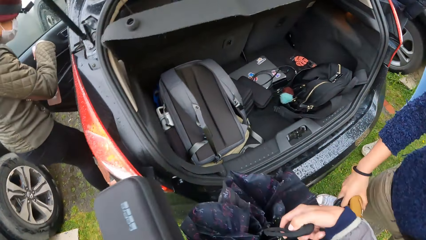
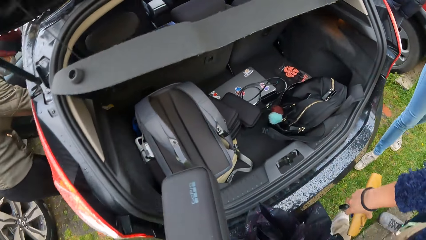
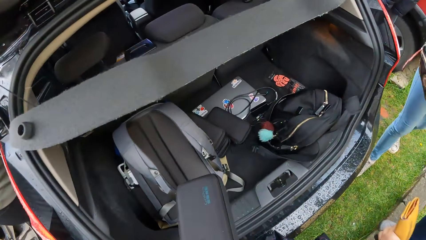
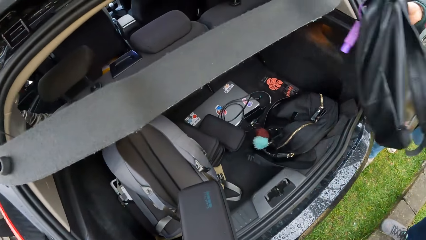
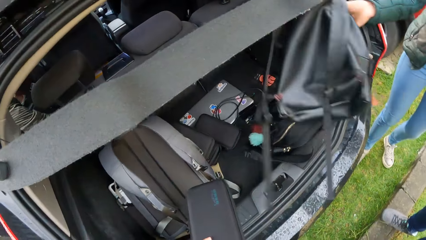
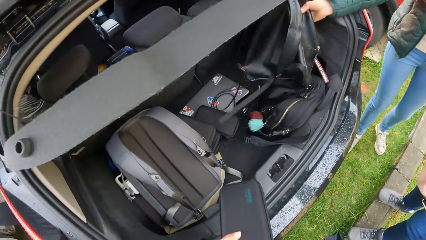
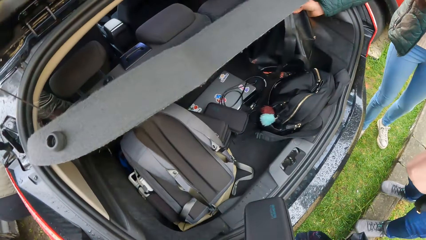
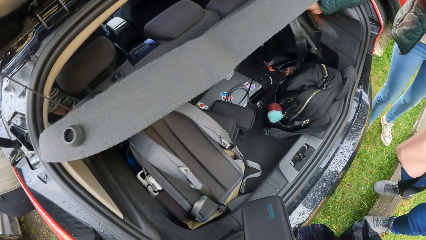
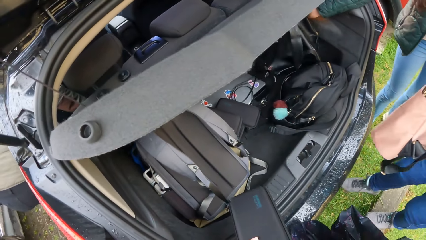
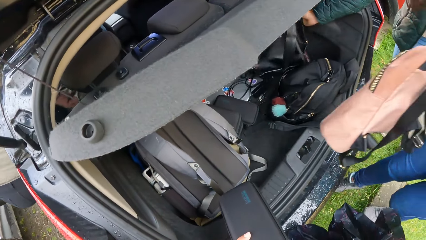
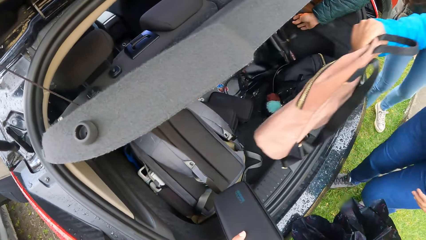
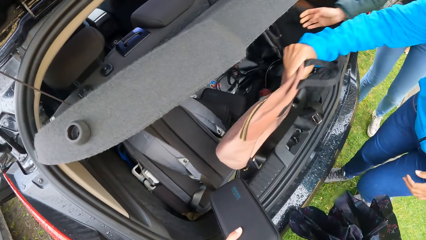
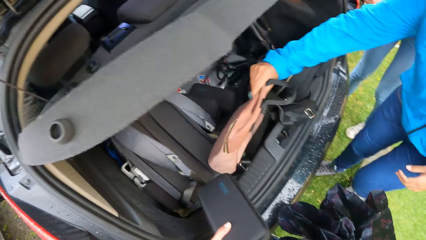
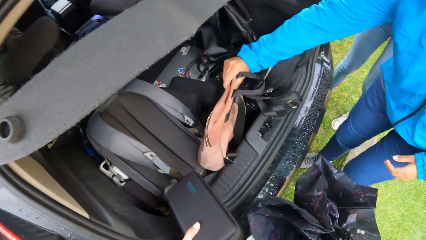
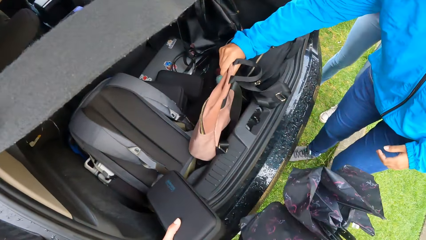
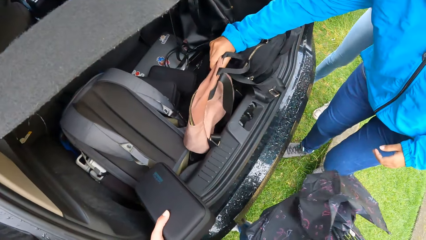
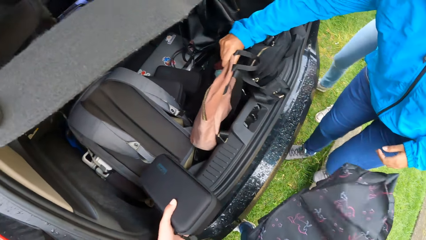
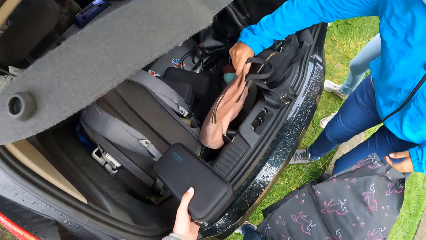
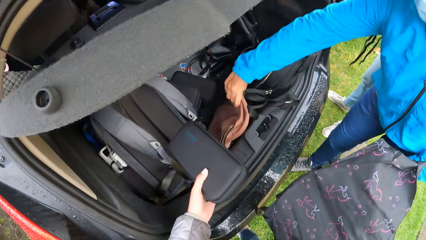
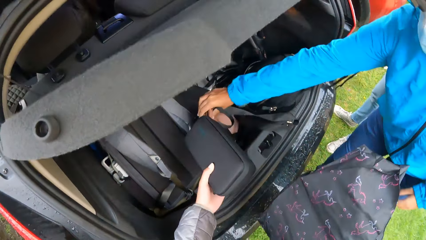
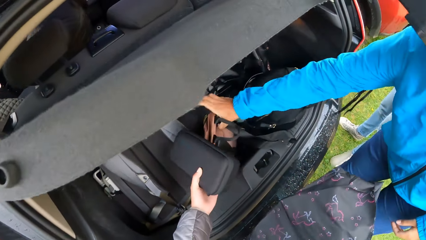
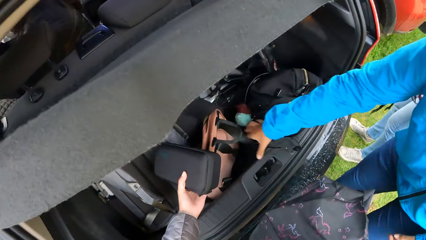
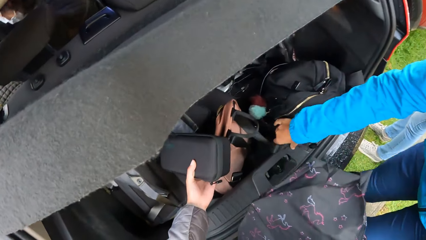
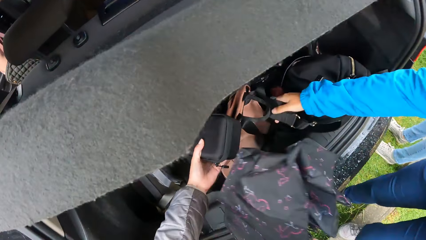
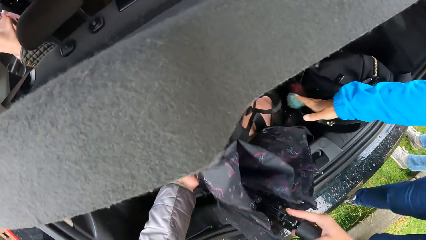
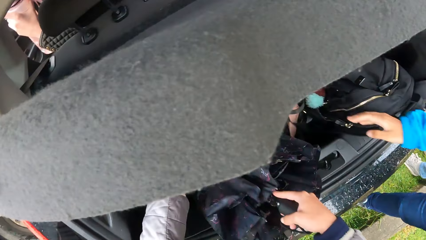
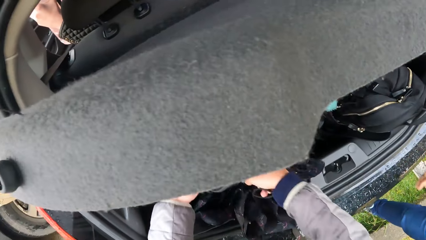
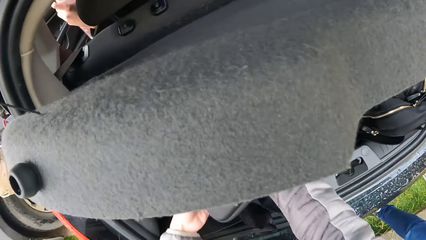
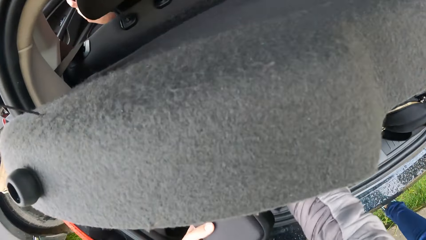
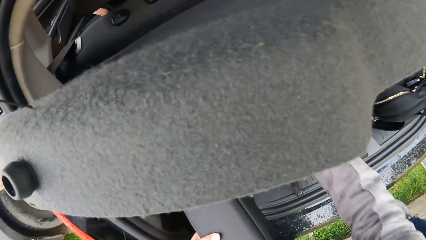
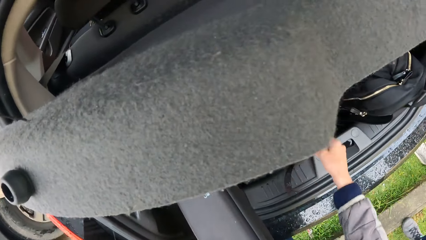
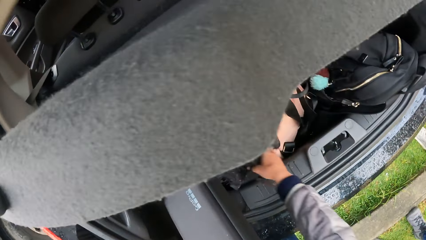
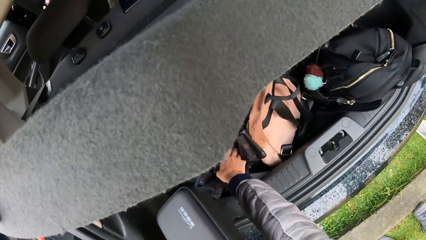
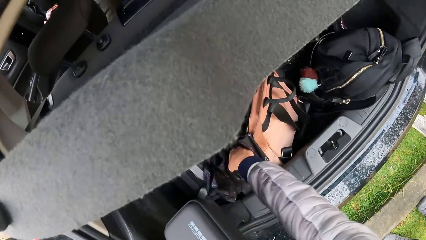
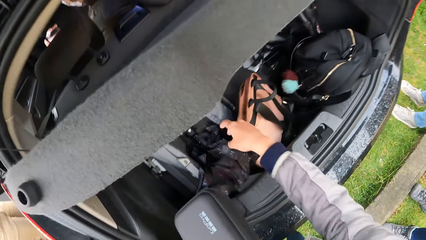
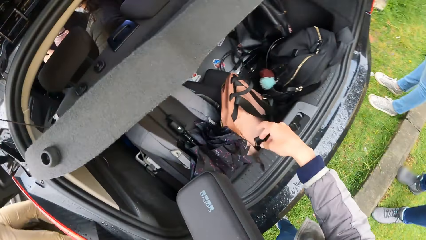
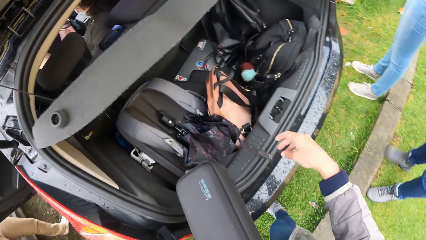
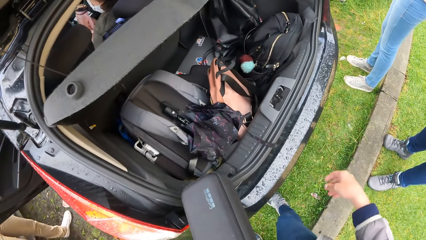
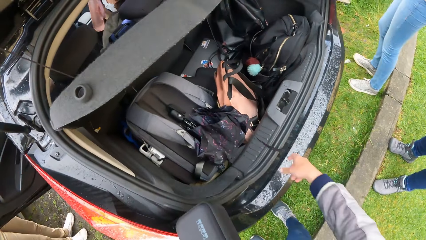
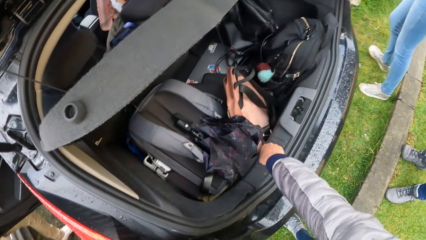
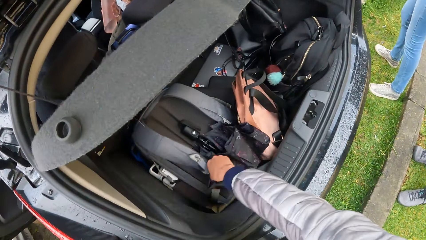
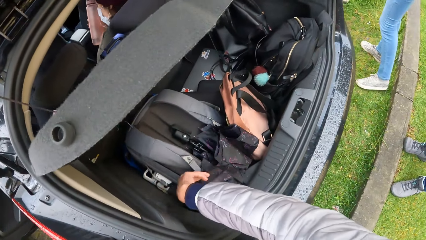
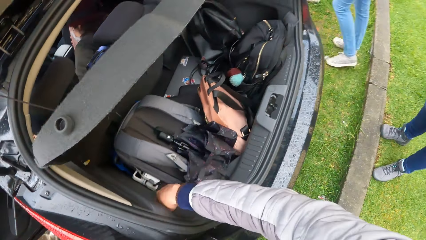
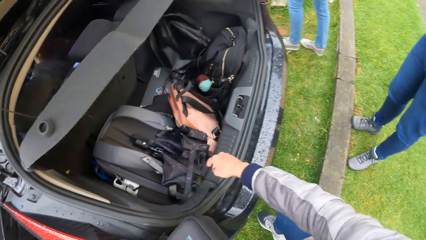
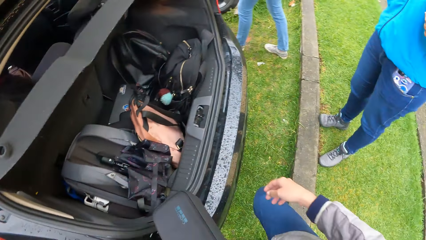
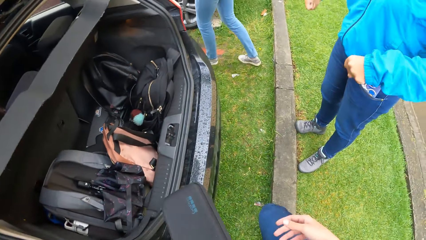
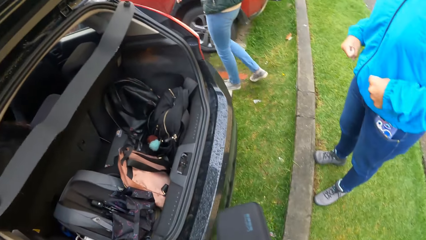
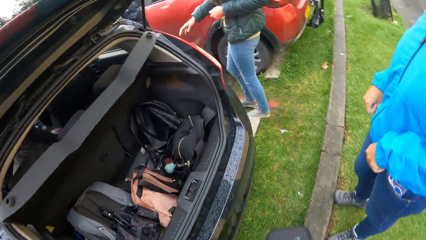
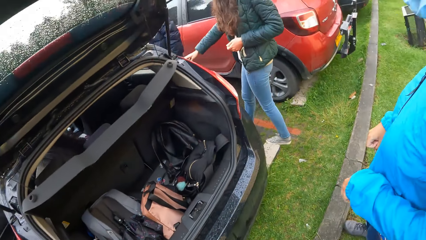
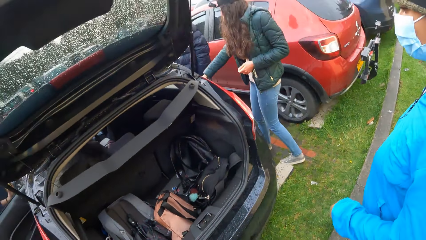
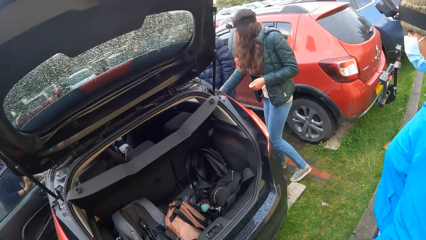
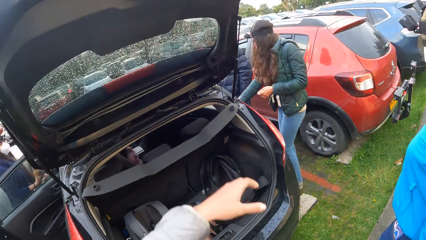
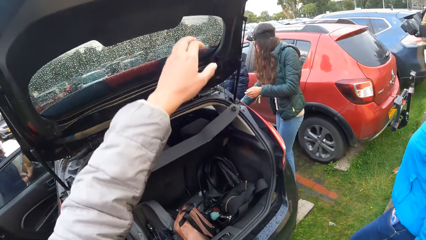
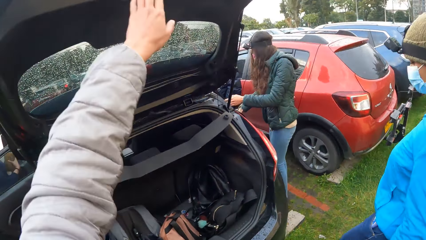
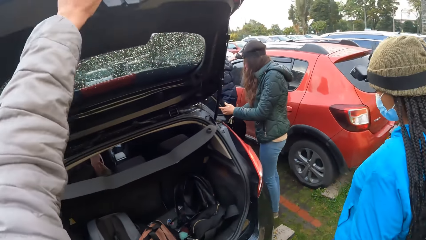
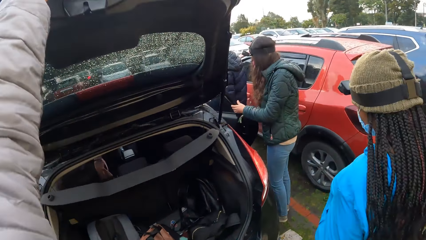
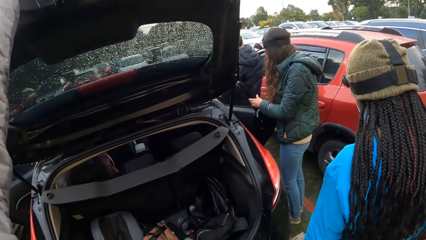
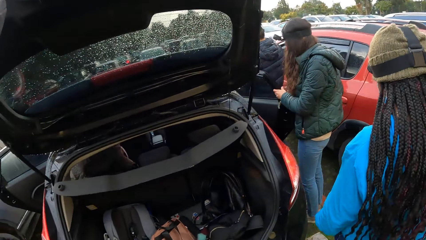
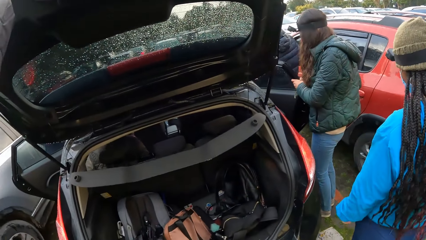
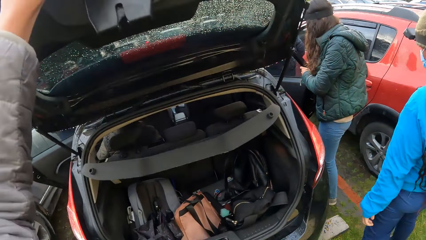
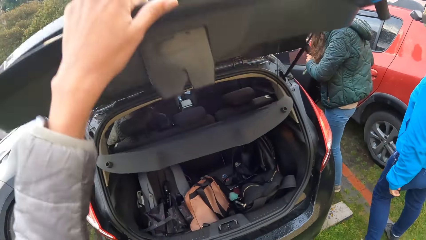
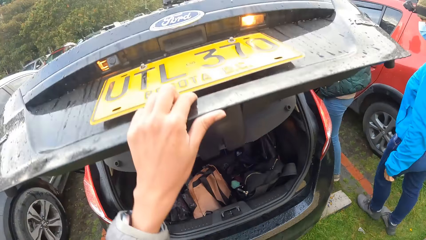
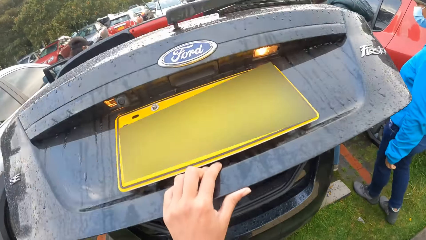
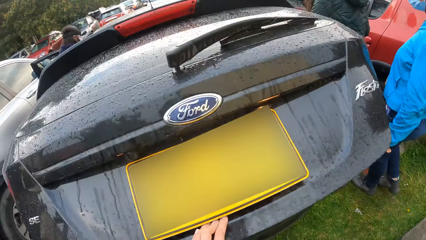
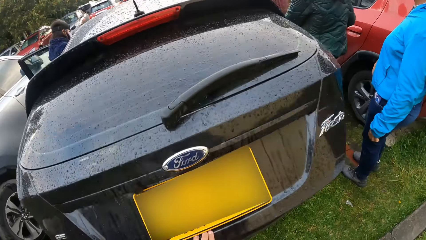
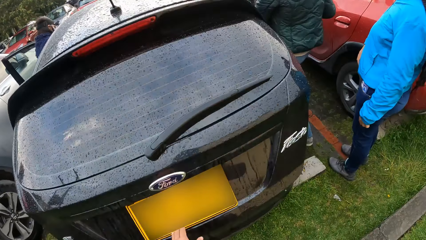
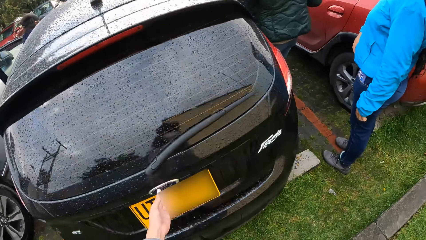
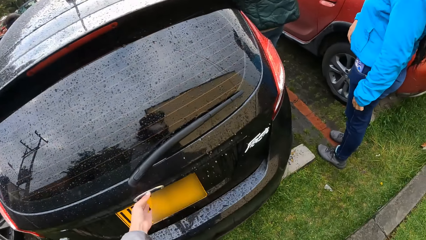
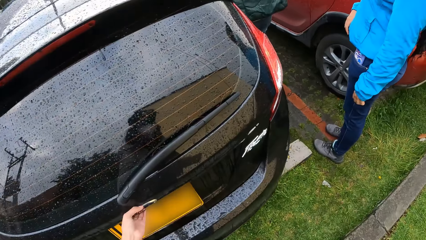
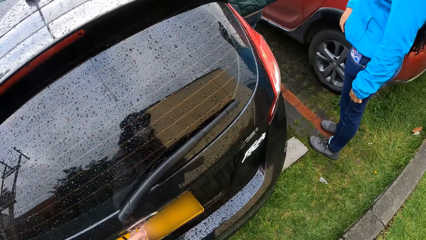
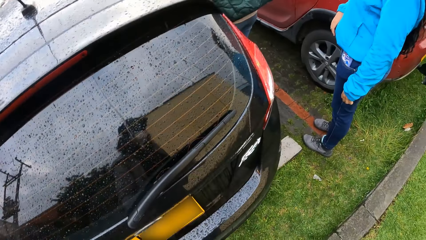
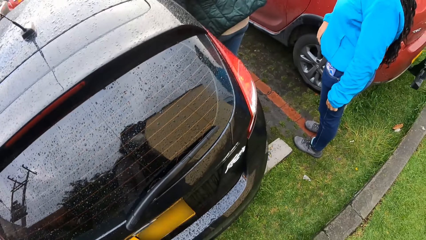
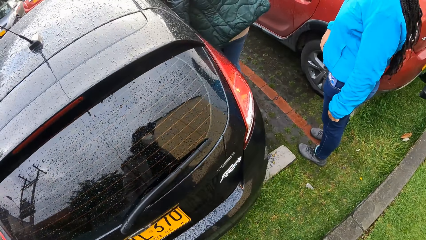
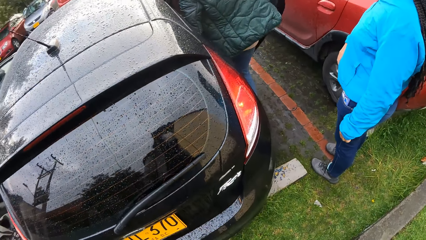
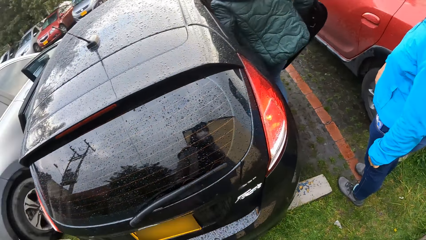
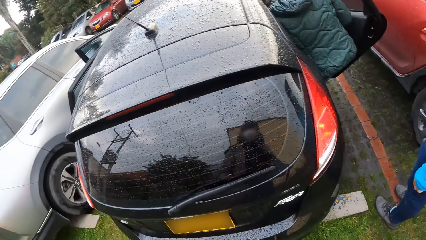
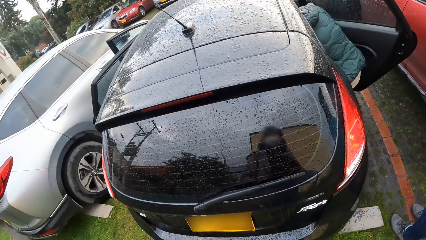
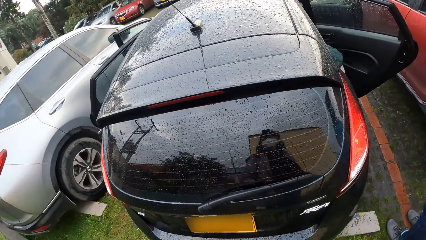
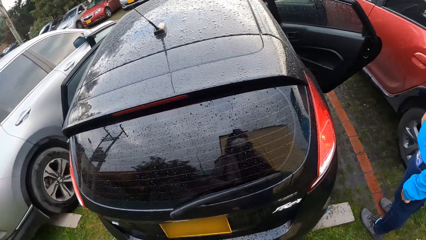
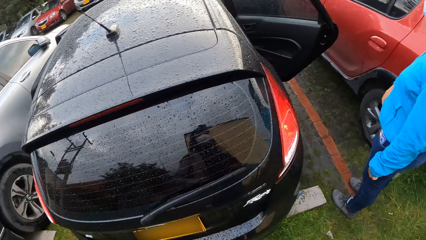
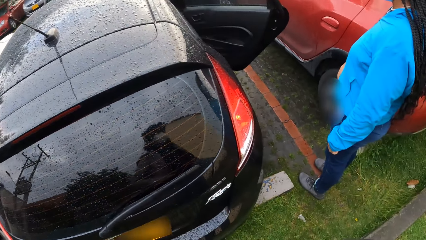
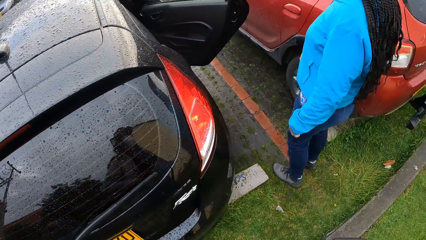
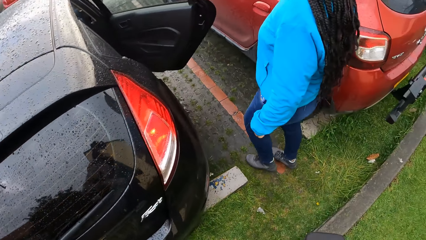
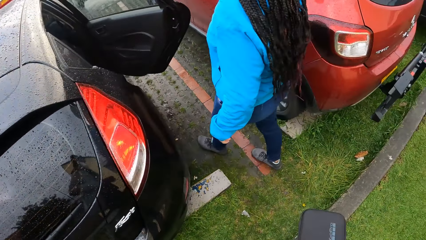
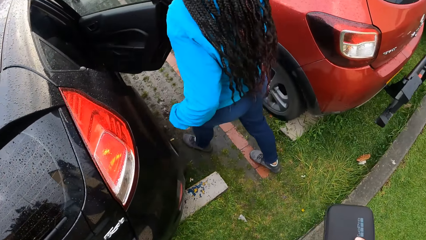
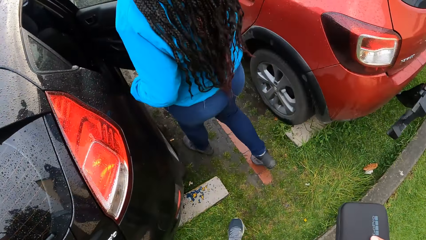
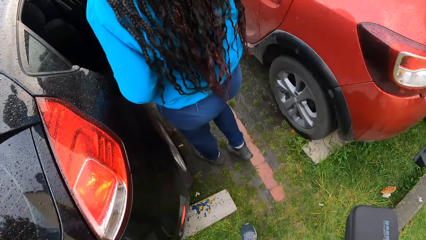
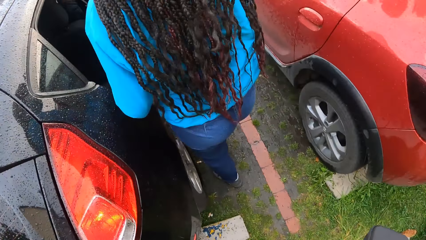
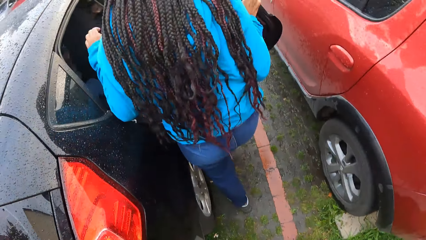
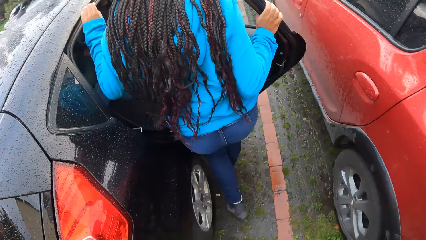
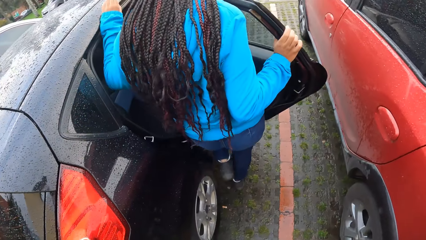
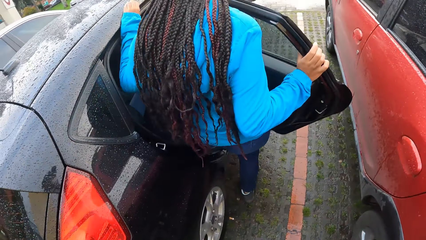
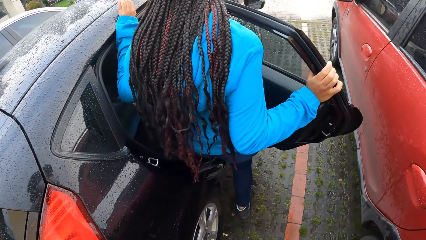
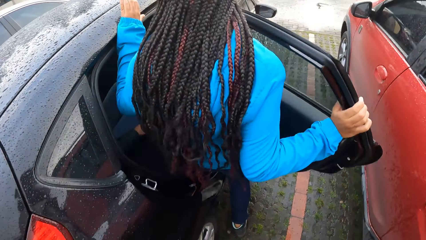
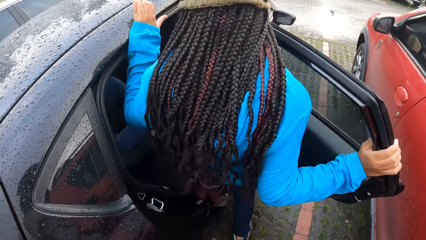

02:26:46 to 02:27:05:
A woman places a bag inside the car trunk with her right hand. Another woman places a bag inside the car trunk with her right hand. The camera wearer places the umbrella inside the car trunk with her right hand. The first woman opens the right passenger door with her right hand. The camera wearer holds the boot door. She closes the car trunk with her left hand. The first woman enters the car through the right passenger door. The camera wearer walks.
